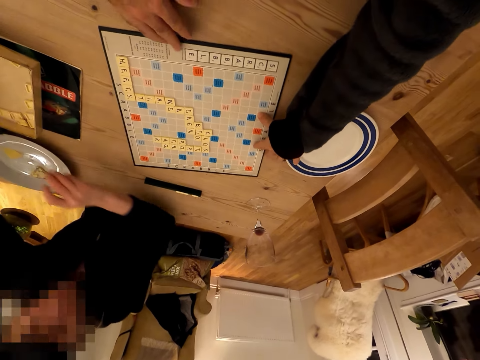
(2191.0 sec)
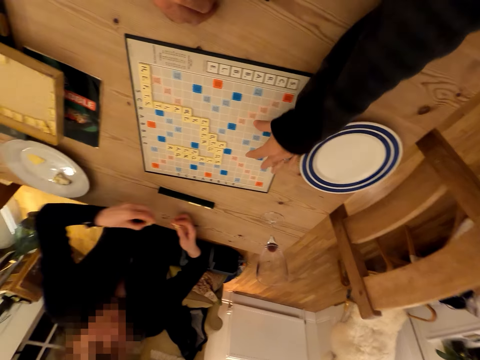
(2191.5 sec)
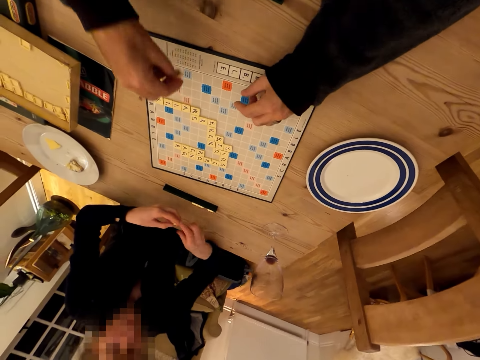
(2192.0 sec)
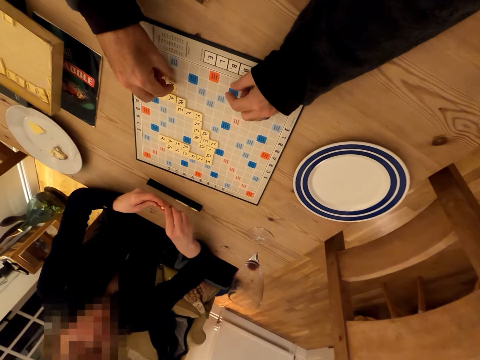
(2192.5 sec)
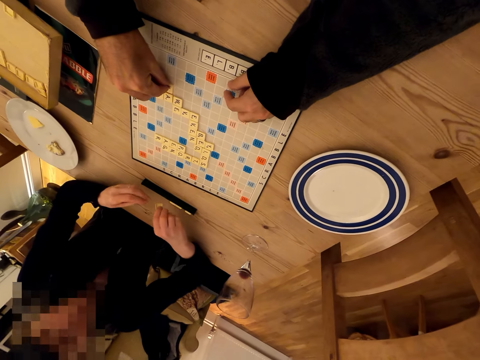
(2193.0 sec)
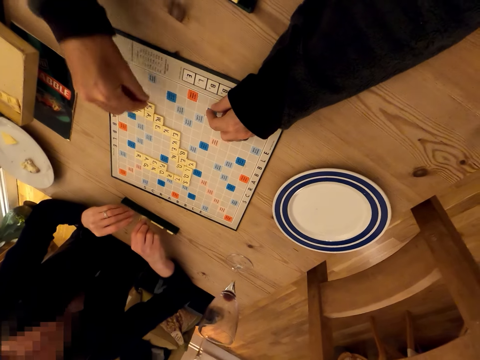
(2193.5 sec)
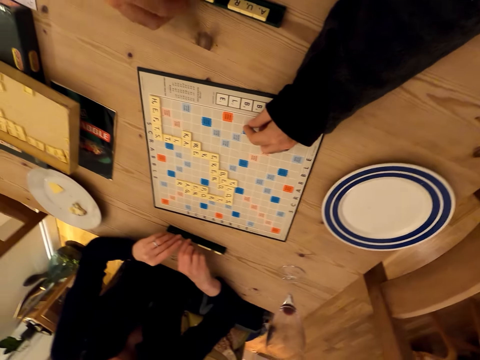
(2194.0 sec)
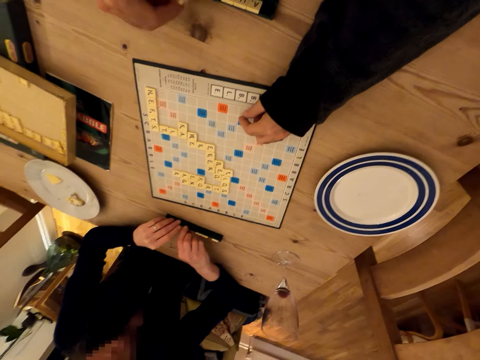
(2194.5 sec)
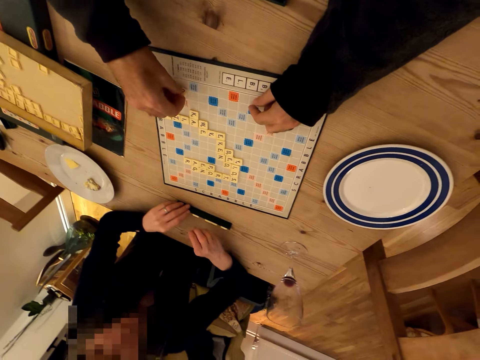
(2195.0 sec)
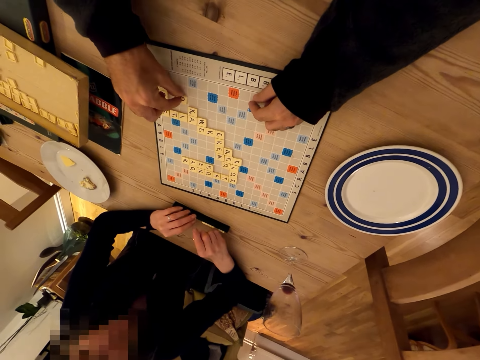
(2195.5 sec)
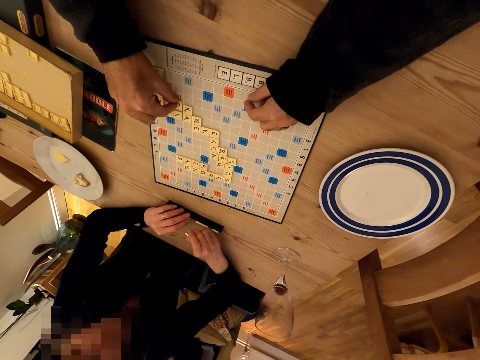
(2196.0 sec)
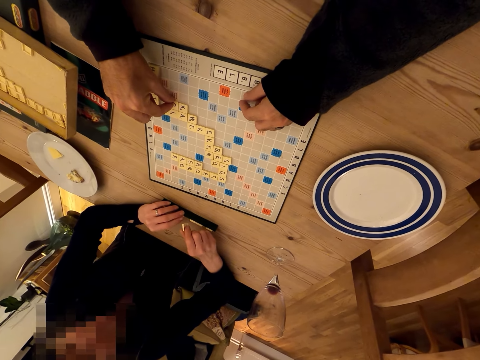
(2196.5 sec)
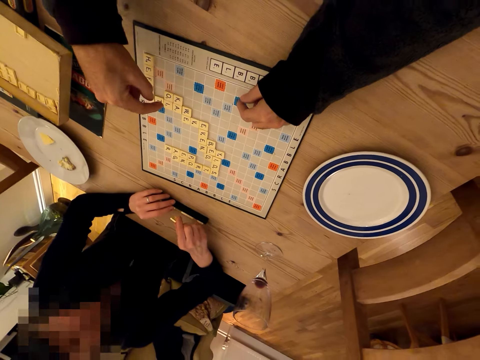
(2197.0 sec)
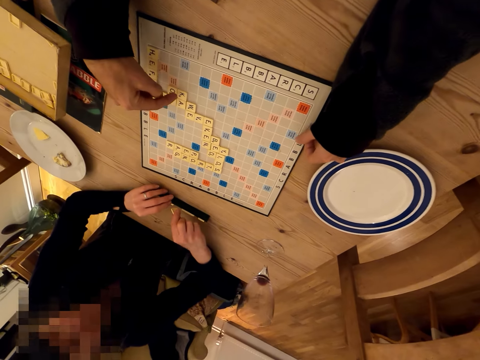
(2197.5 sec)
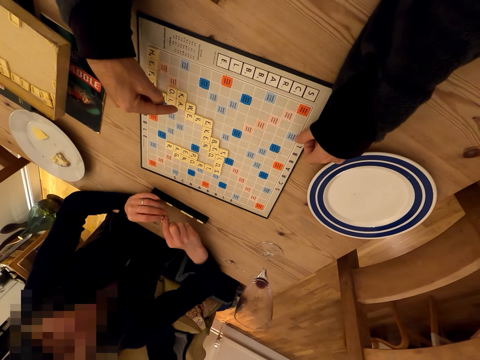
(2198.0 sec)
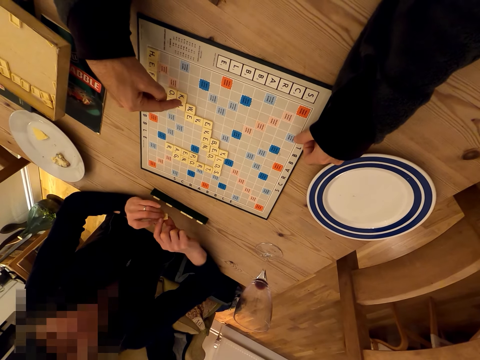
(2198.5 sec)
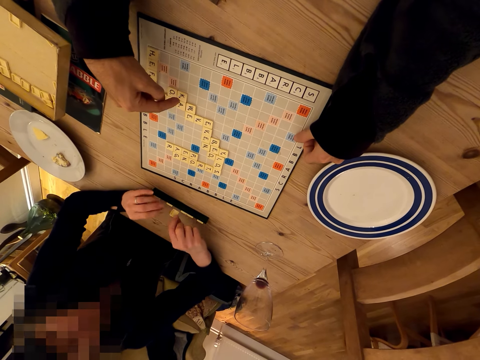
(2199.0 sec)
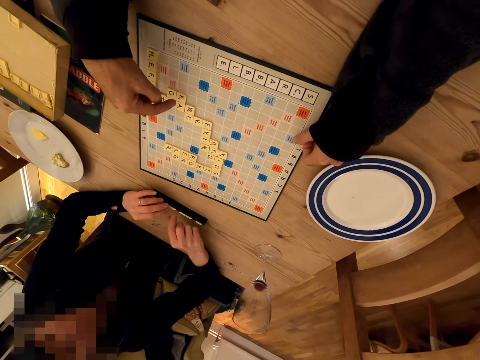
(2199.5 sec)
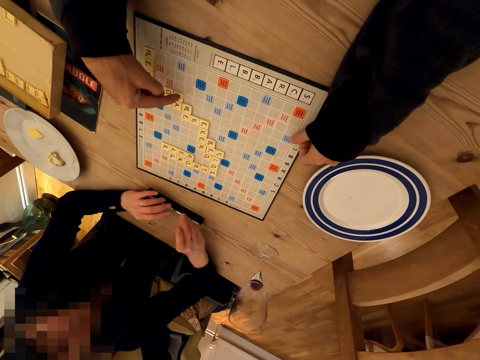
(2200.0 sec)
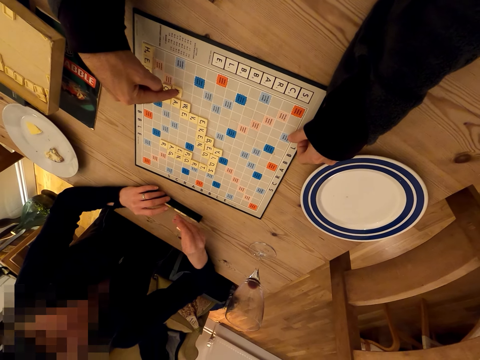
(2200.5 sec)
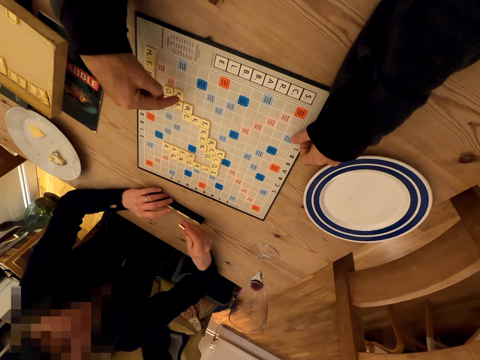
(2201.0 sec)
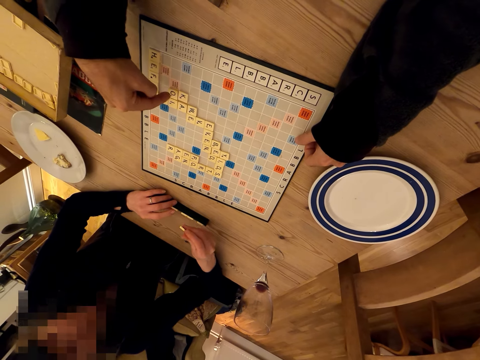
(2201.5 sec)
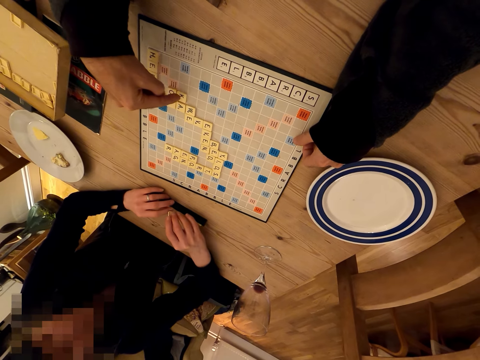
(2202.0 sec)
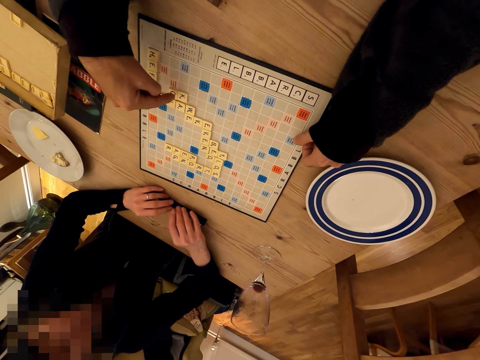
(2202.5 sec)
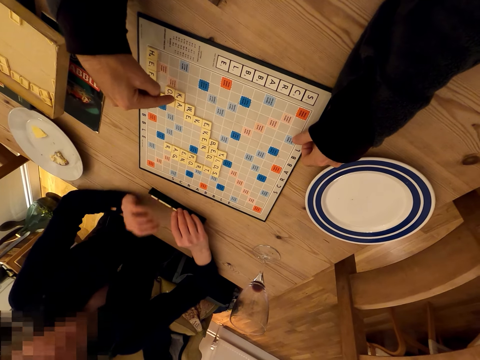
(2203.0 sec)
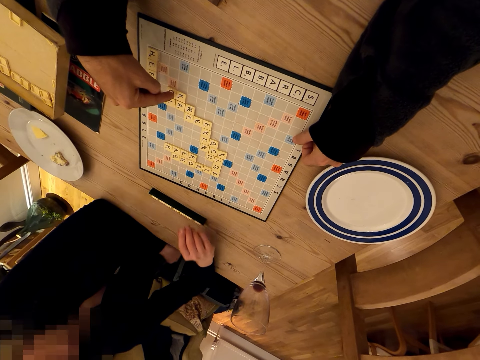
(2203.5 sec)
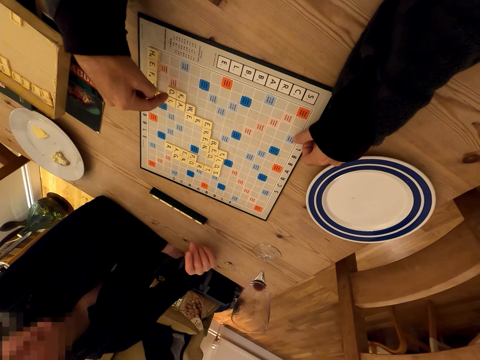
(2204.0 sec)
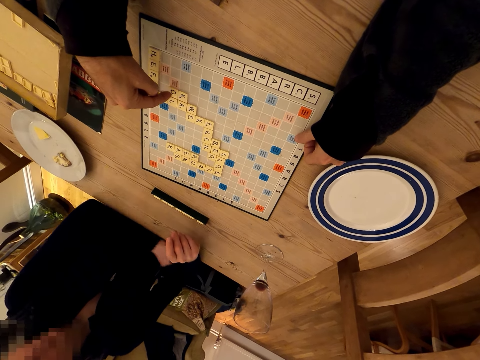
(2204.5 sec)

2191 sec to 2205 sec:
The camera wearer plays the scrabble game with a person. The person puts the tile on the scrabble tile holder. The camera wearer talks to the man. The person picks scrabble tiles. The camera wearer plays the scrabble game with the person. The person puts the tile on the scrabble tile holder. The camera wearer counts the scrabble tiles. The person arranges the tiles in the case and puts the tile on the scrabble tile holder. The camera wearer counts the tiles. The person puts the tile on the scrabble tile holder.

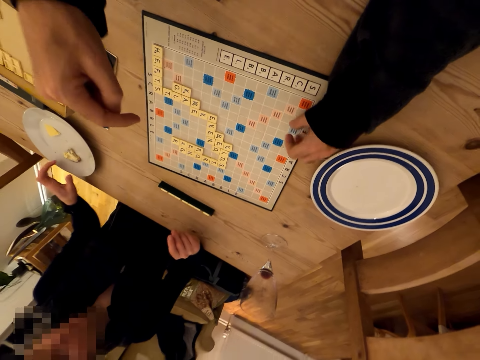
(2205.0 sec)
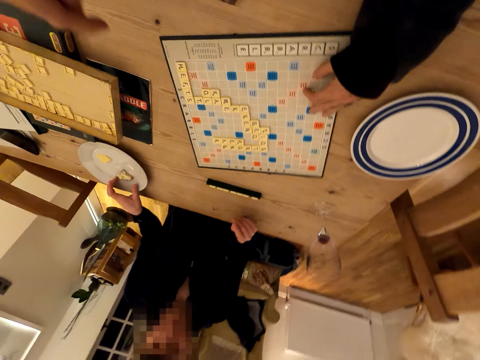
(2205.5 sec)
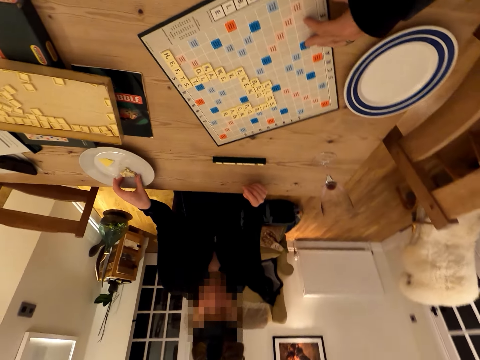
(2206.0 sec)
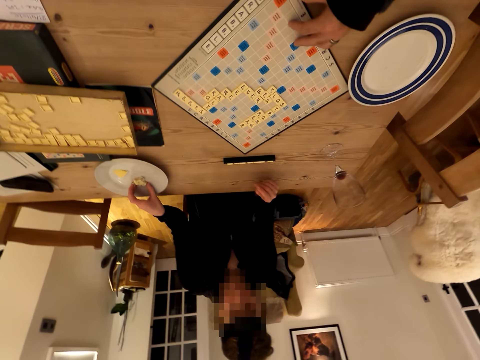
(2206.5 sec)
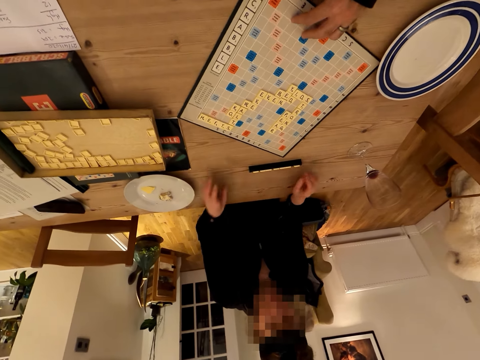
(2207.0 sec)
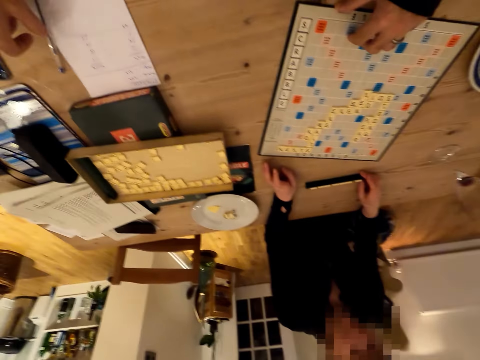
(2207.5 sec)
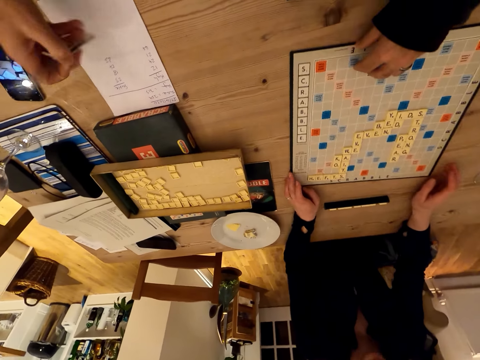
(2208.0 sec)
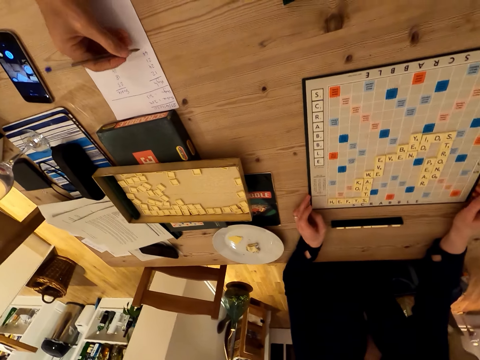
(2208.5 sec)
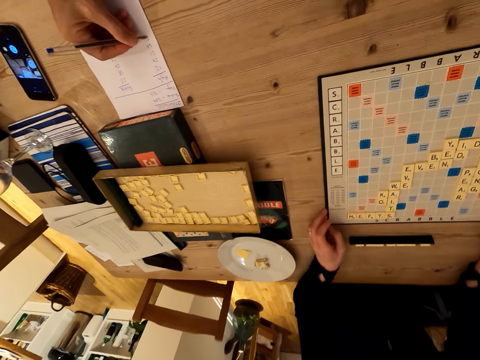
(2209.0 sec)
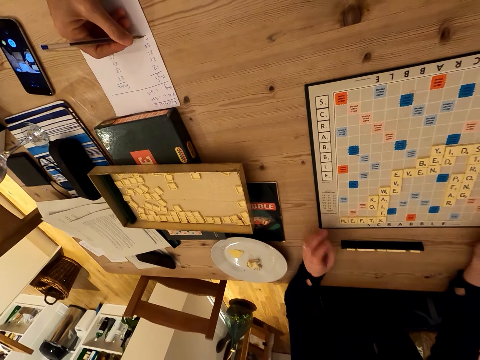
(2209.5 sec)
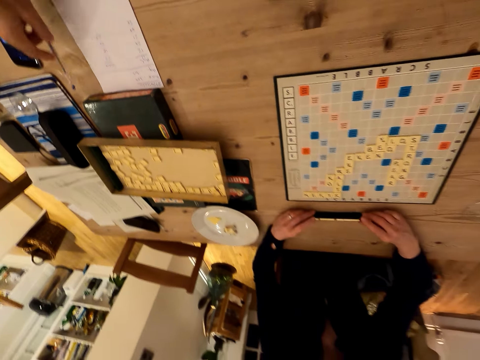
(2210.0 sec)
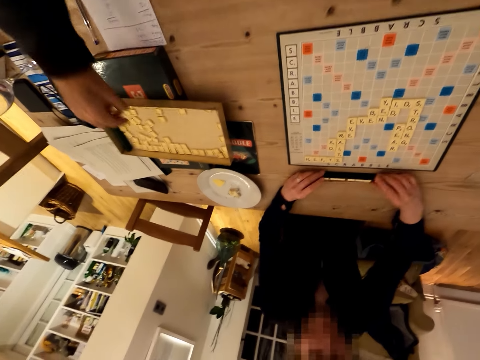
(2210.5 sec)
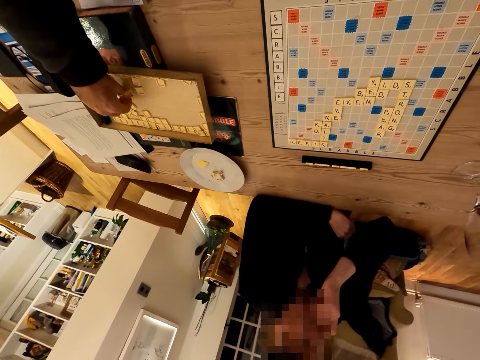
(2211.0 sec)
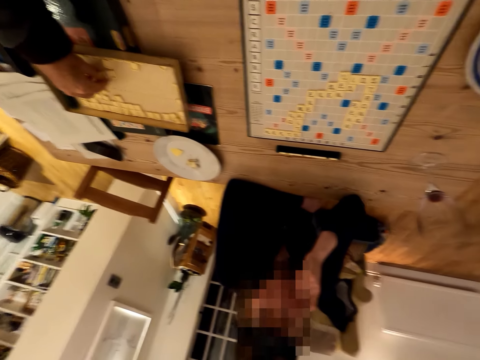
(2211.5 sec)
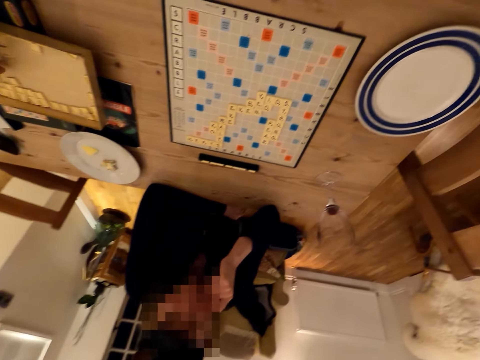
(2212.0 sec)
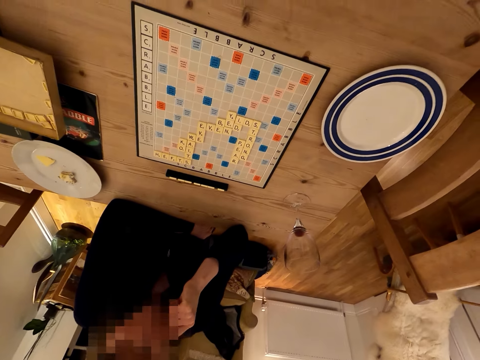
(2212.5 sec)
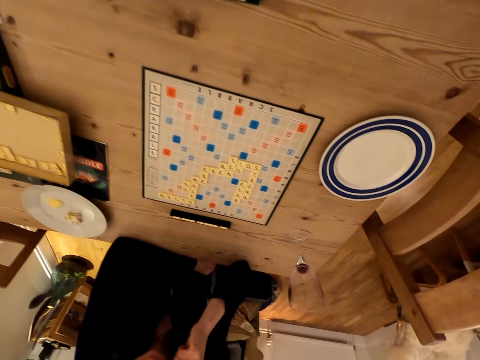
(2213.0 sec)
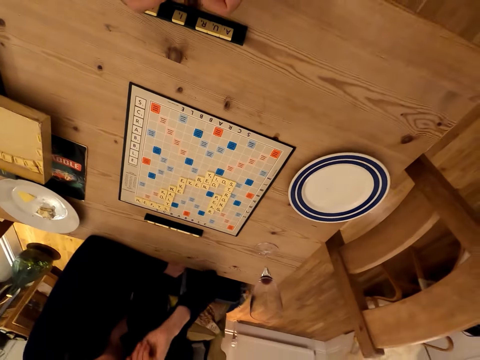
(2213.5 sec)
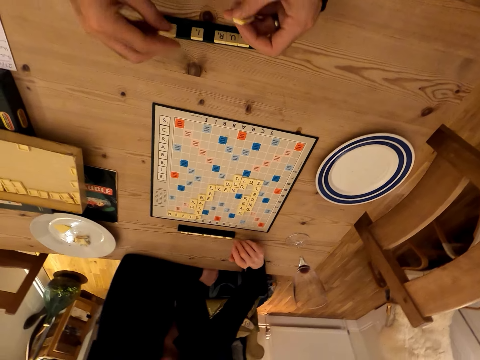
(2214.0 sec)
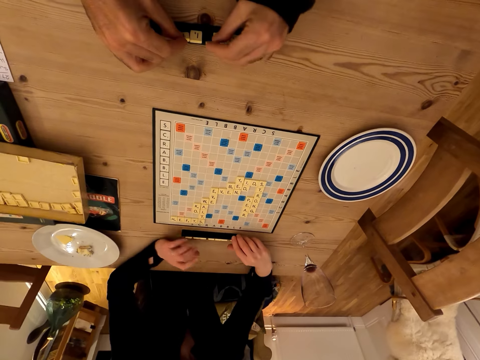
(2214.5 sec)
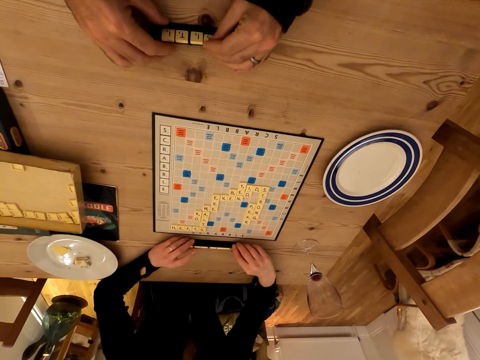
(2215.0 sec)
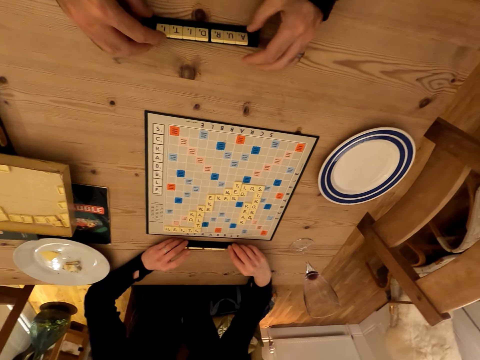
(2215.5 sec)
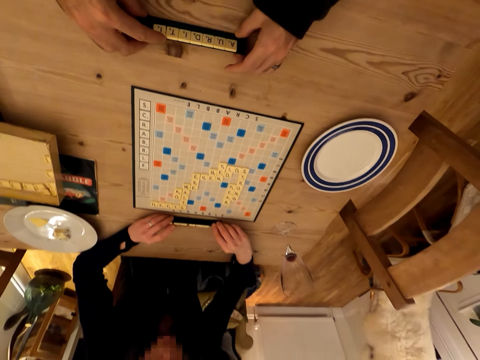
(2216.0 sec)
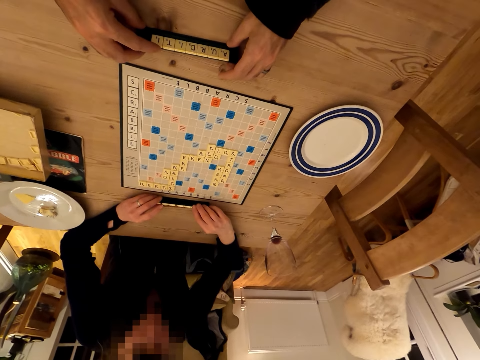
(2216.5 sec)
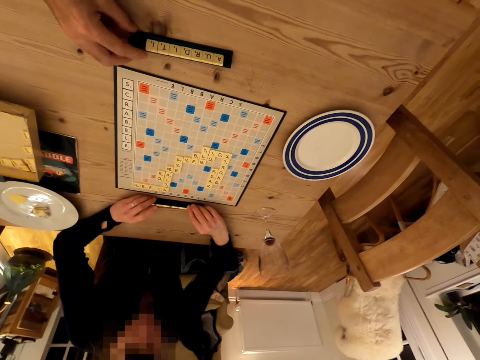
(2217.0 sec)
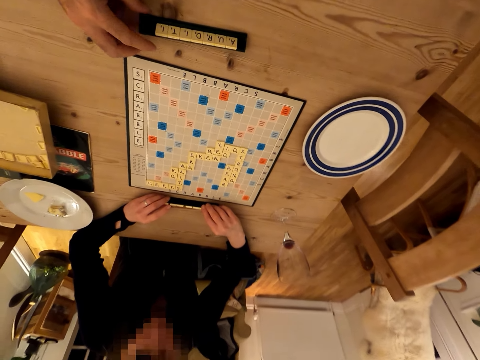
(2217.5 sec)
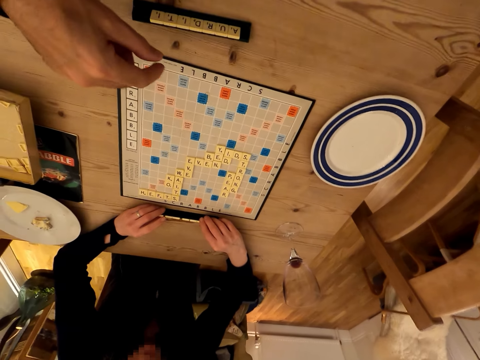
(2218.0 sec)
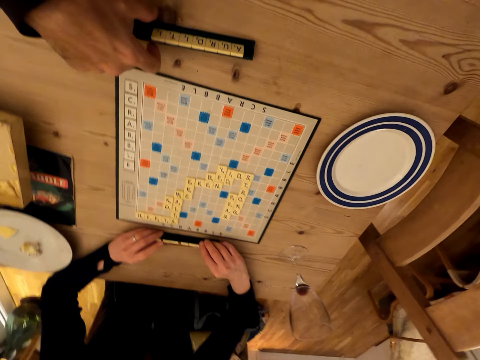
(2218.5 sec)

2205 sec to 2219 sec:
The person moves a cake in the plate and touches a snack. The camera wearer rotates the scrabble game board. They pick a pen. They write on a piece of paper. The person moves the scrabble game and moves the scrabble tile holder or case with tiles. The camera wearer puts the pen down. They pick a scrabble tile. They arrange the scrabble tiles in the case and put the tile on the scrabble tile holder. The person moves the tiles on the scrabble tile holder. The camera wearer moves the tiles on the scrabble tile holder and moves the scrabble tile holder.
